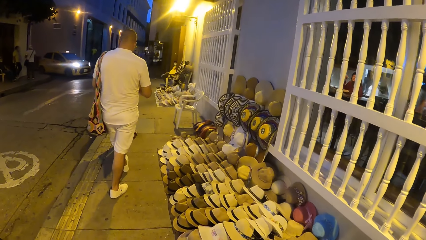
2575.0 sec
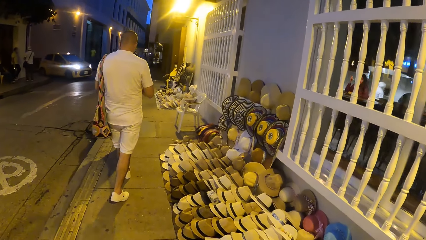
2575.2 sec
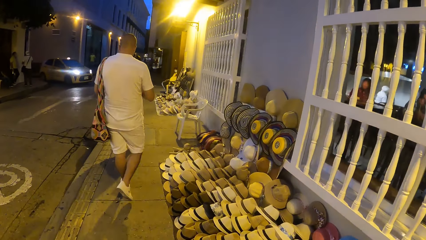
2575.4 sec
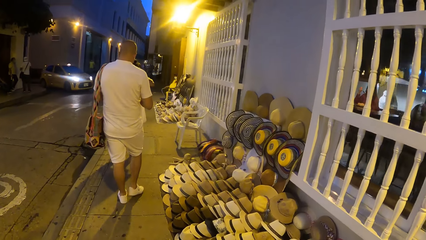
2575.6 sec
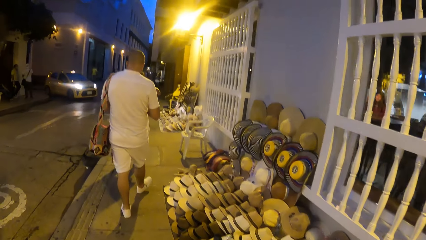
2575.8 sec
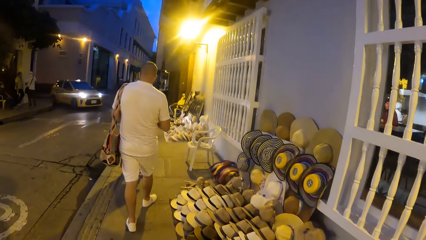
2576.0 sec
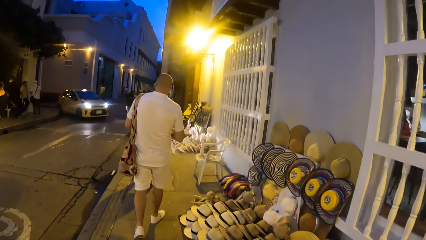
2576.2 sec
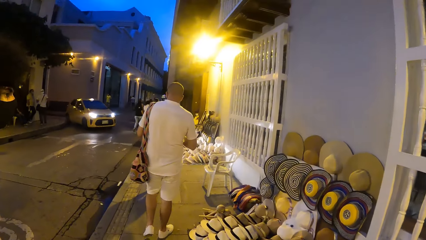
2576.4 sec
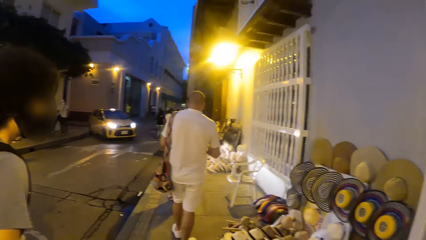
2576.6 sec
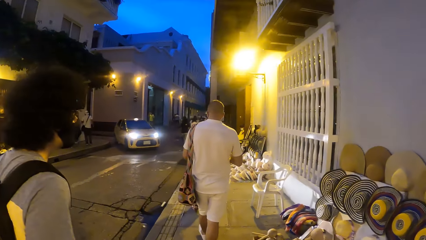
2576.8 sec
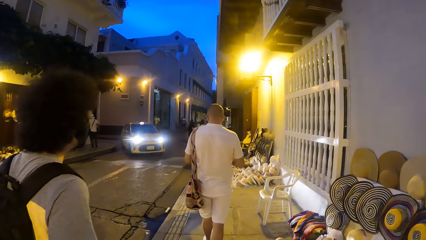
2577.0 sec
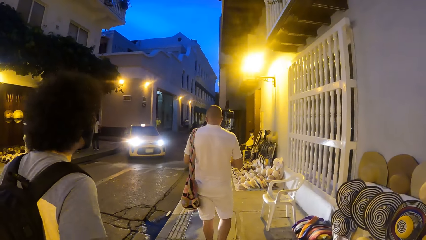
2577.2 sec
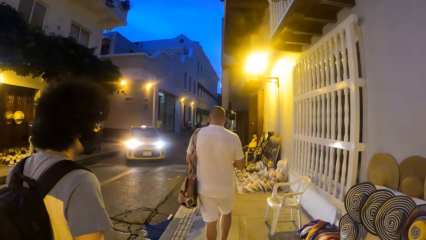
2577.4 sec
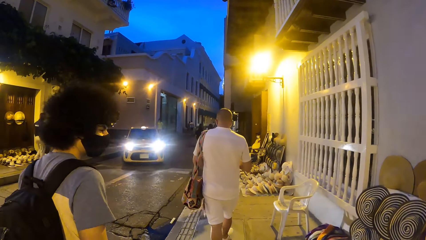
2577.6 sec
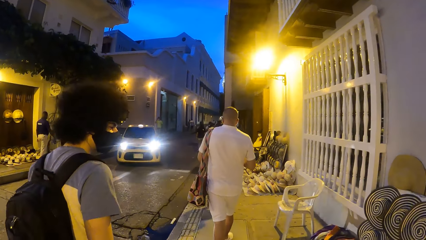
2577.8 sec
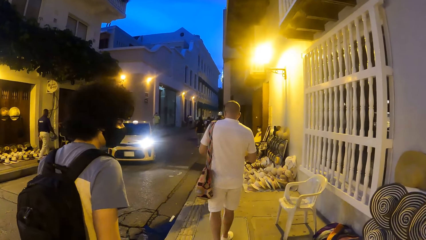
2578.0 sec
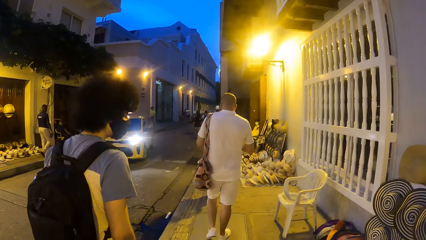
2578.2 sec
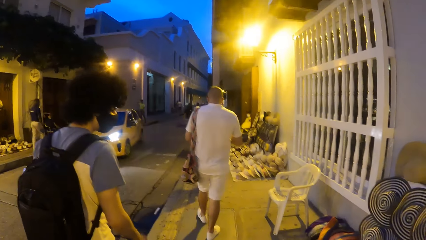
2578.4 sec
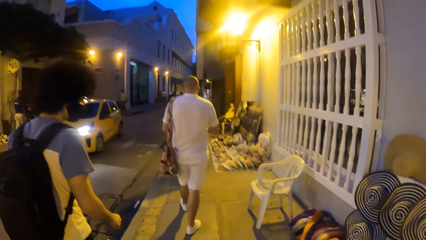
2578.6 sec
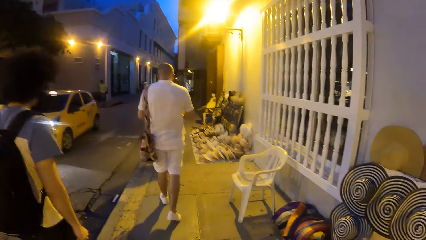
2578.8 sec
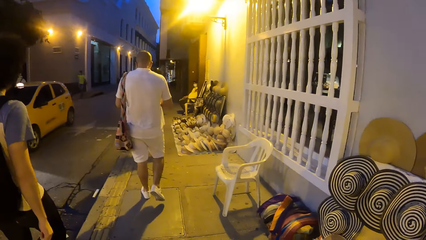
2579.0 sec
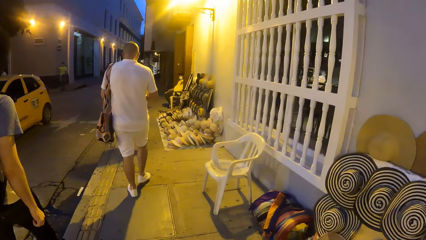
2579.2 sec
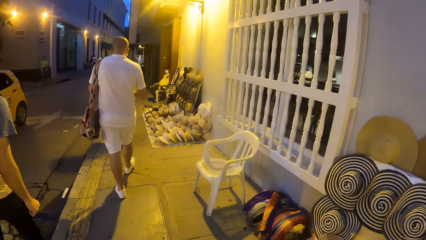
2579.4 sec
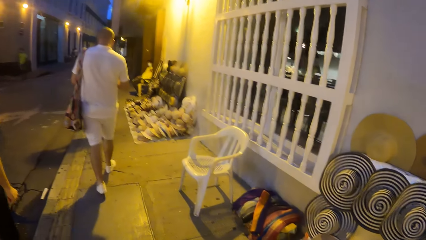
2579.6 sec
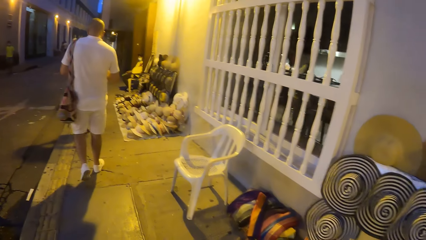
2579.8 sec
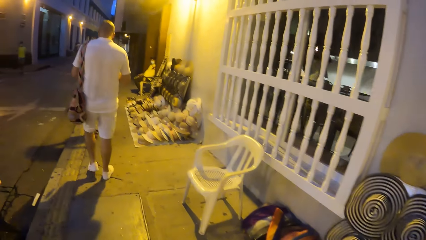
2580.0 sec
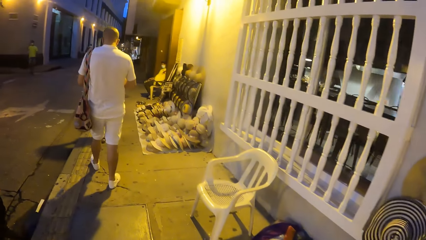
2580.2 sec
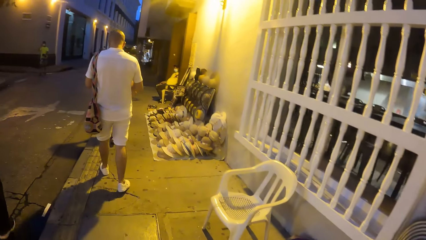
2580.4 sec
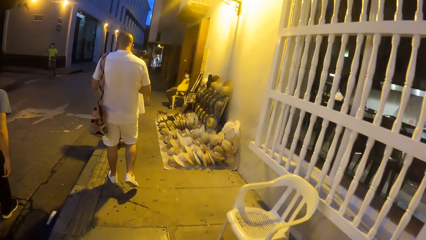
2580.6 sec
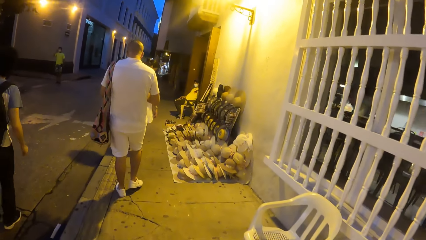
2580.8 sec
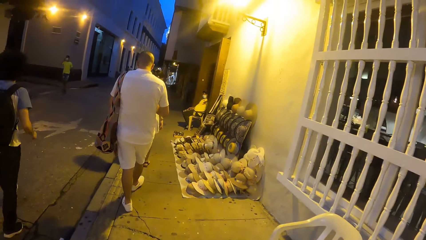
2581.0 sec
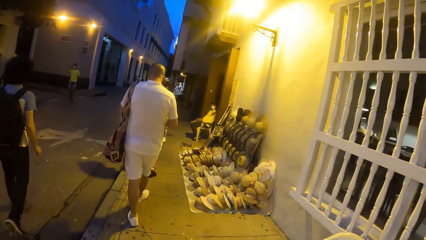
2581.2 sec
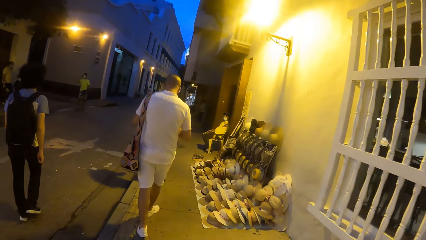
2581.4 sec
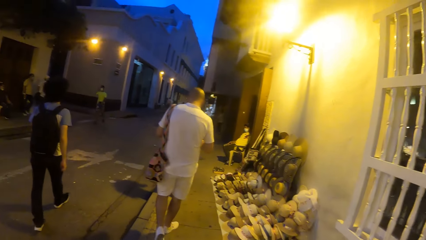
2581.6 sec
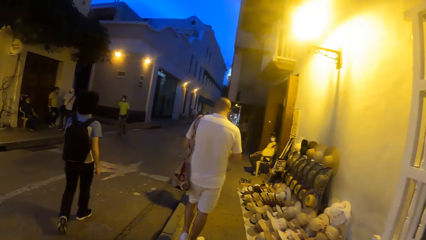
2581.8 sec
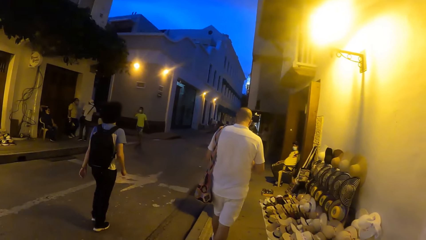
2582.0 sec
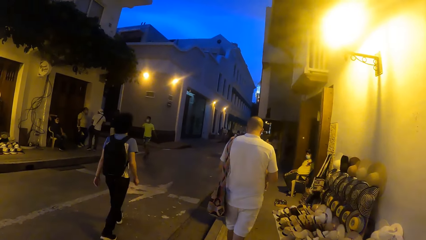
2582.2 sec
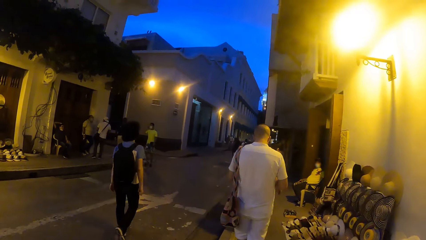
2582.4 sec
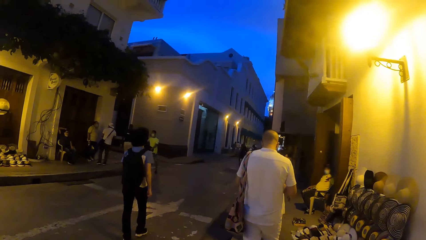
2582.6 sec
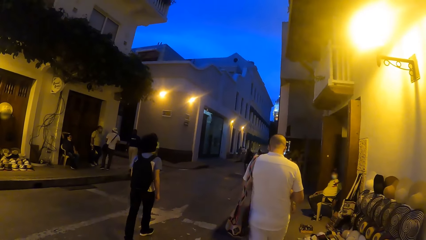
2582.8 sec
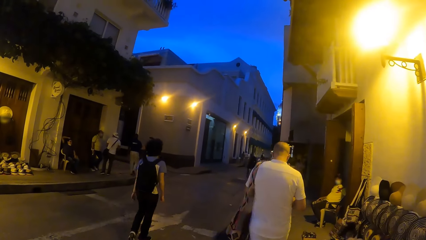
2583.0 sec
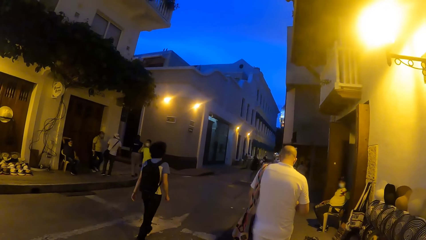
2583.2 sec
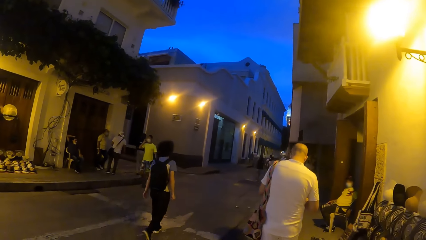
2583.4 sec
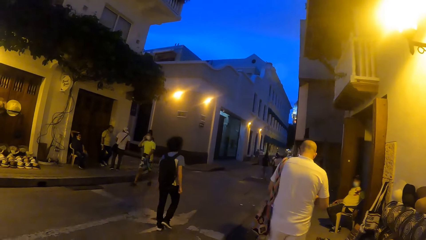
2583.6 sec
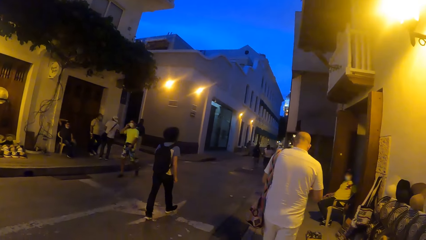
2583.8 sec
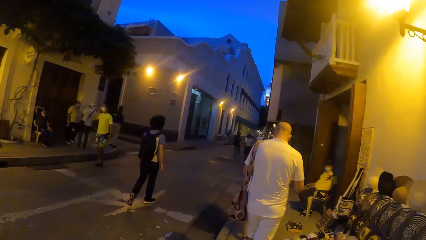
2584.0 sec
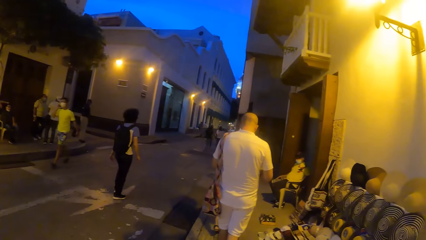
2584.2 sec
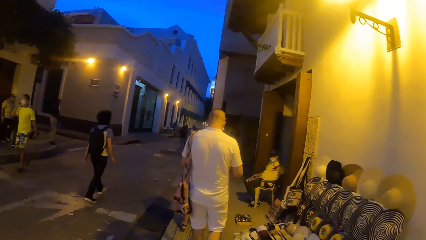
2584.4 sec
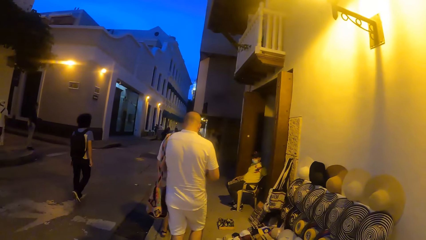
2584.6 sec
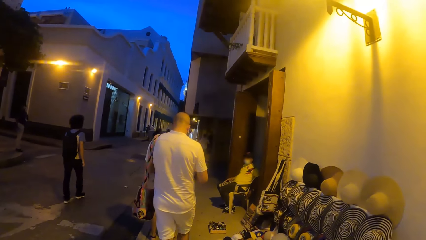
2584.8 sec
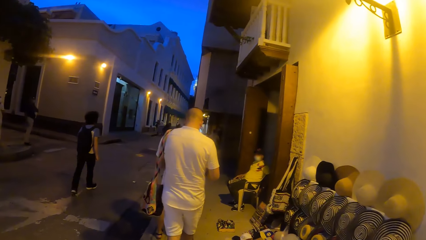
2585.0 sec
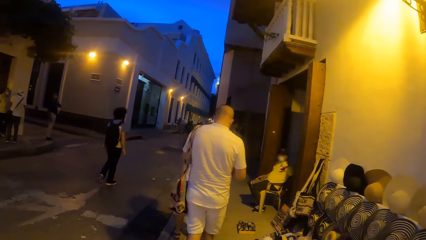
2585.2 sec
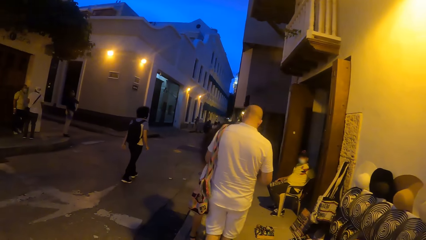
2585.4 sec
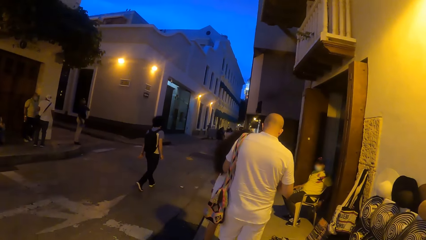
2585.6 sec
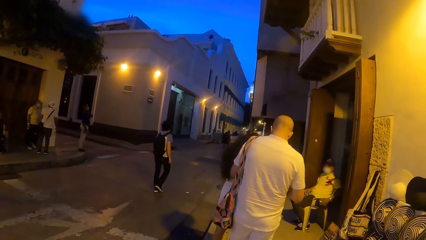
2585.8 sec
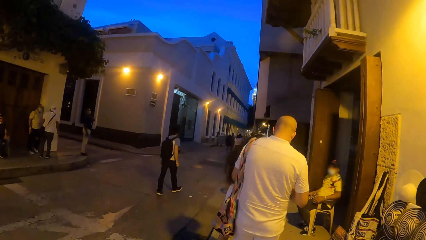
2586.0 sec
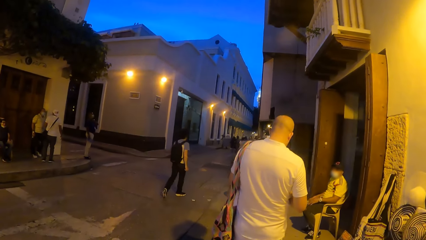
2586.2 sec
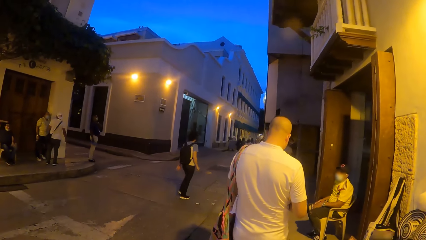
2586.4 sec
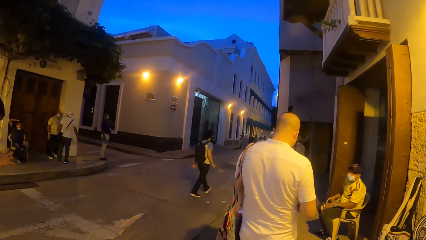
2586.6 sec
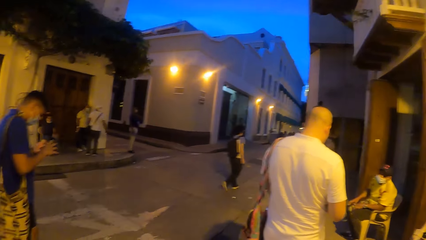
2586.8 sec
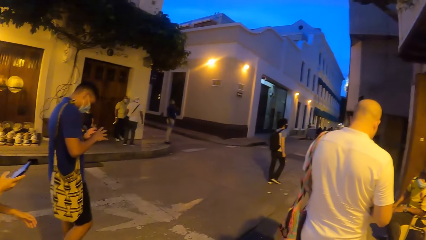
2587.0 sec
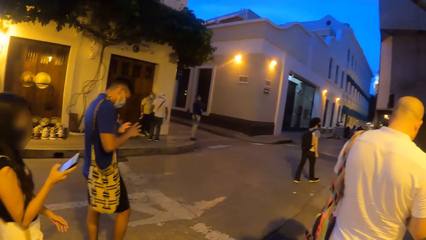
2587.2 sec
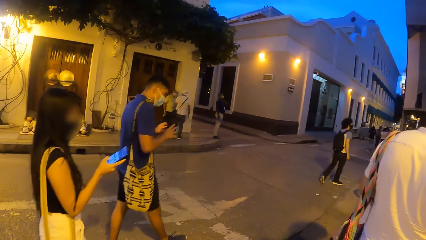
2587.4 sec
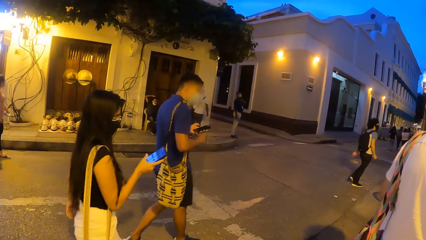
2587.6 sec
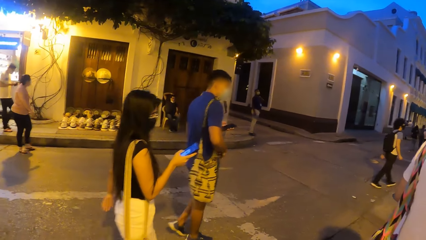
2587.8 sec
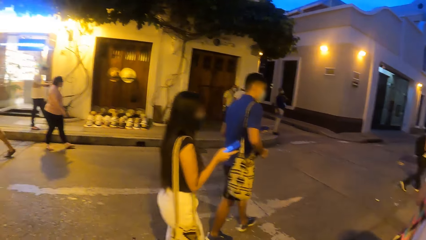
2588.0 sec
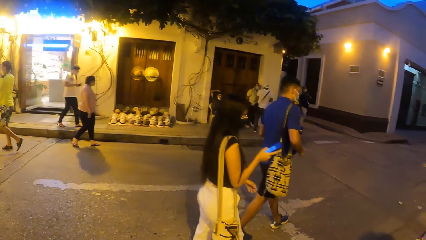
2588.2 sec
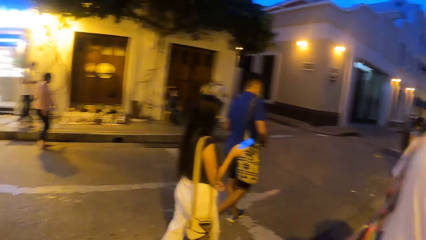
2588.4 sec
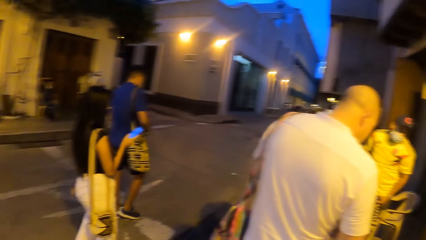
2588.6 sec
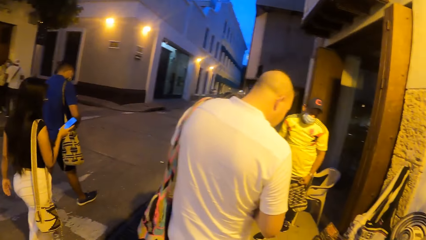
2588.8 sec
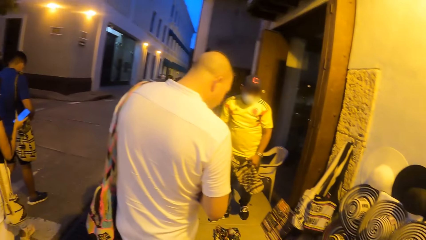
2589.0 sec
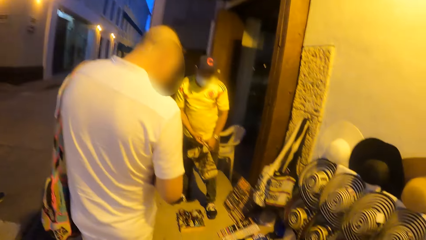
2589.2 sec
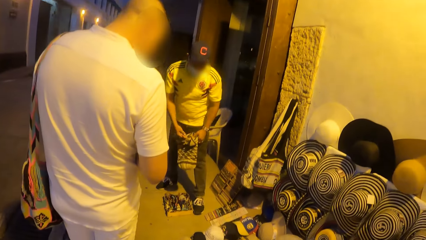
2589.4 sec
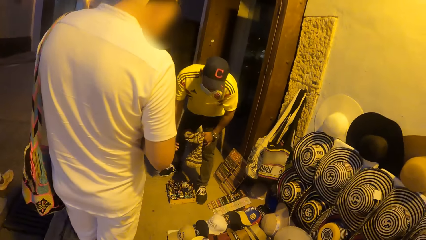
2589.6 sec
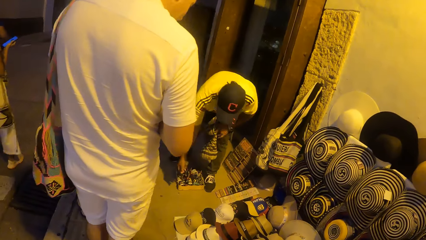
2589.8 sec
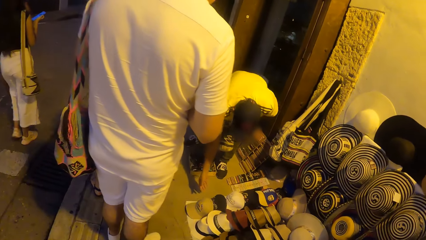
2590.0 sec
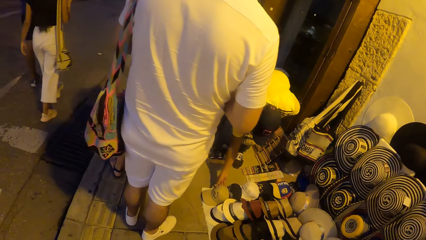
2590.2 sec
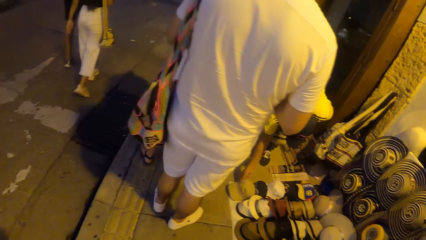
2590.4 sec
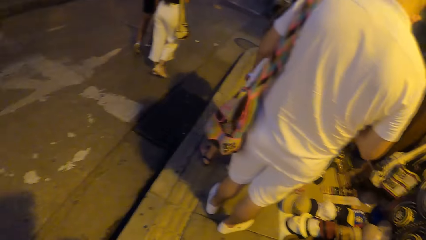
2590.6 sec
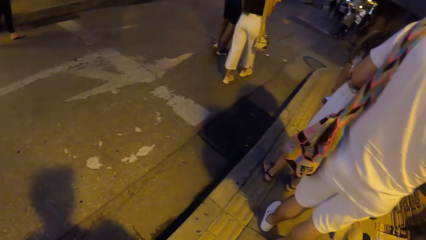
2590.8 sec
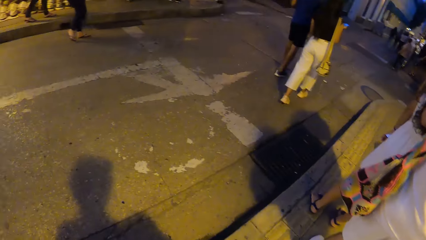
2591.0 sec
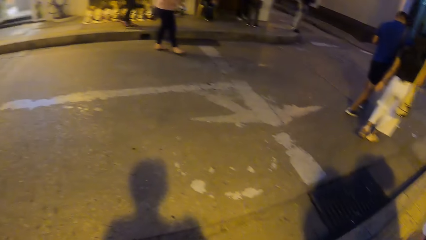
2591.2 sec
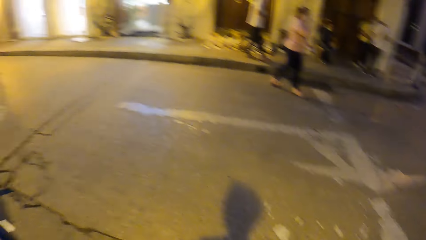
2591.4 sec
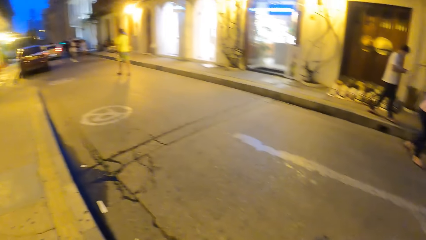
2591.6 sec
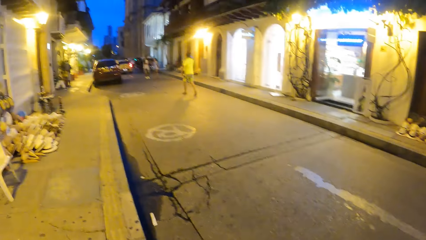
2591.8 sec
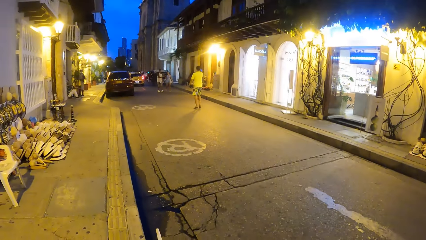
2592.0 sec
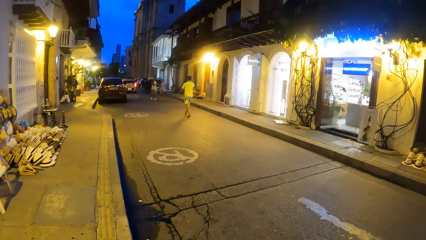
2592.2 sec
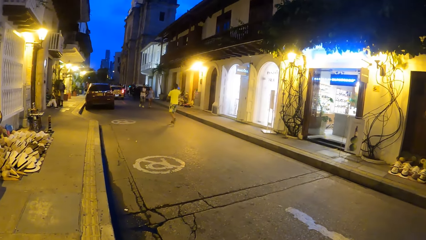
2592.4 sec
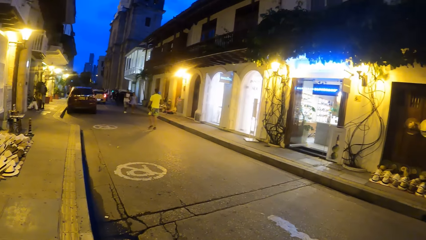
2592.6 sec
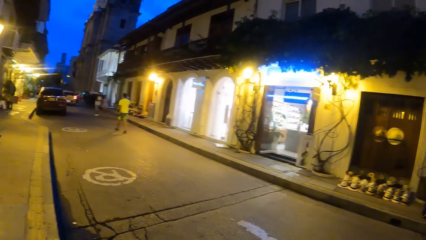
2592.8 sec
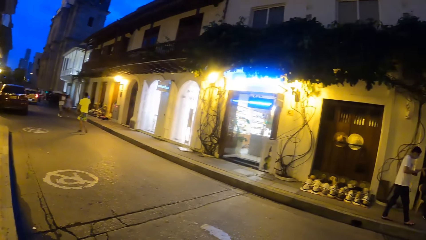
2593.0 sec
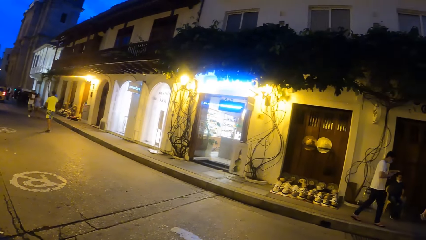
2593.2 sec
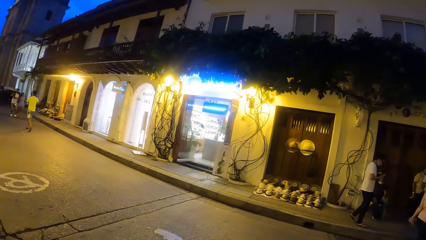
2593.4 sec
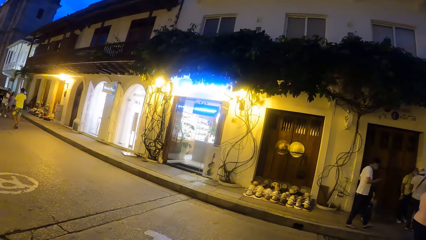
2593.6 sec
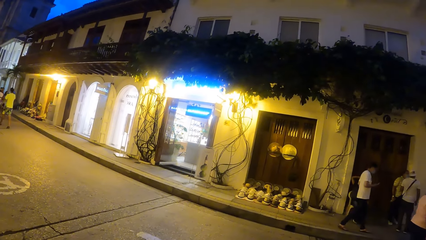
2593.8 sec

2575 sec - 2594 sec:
The camera wearer operates the phone.
